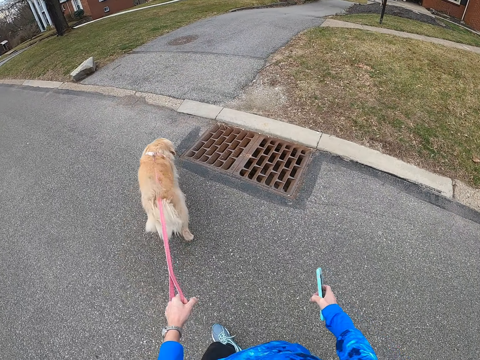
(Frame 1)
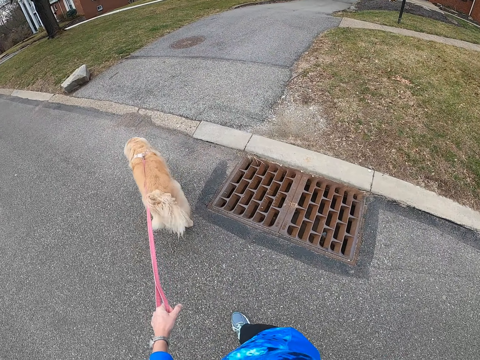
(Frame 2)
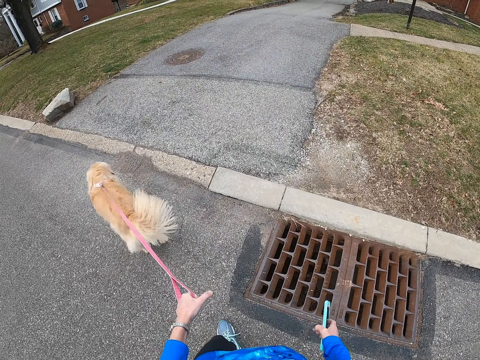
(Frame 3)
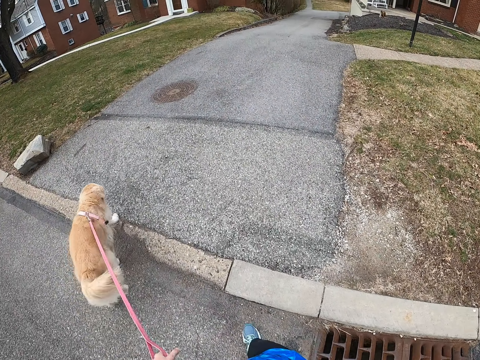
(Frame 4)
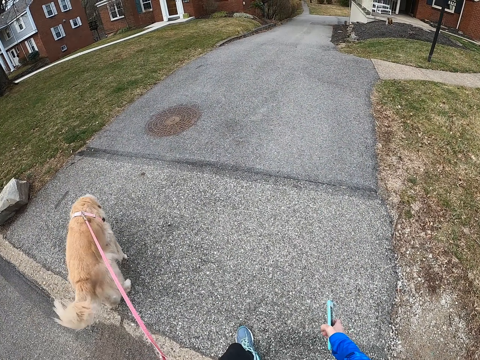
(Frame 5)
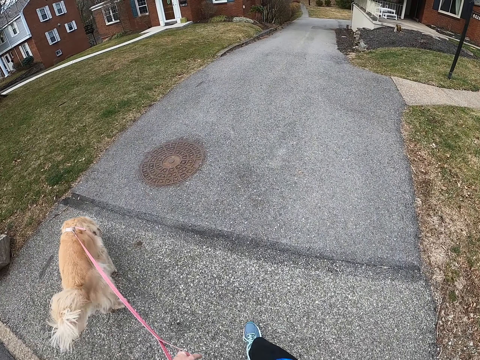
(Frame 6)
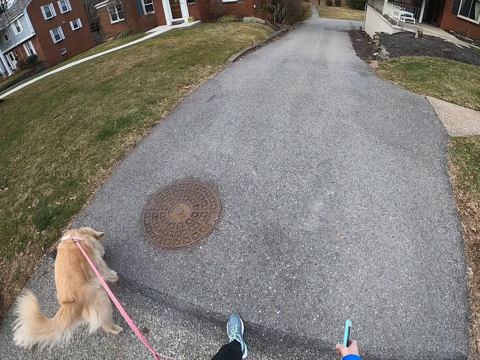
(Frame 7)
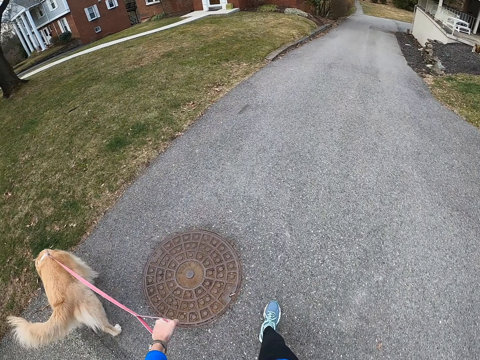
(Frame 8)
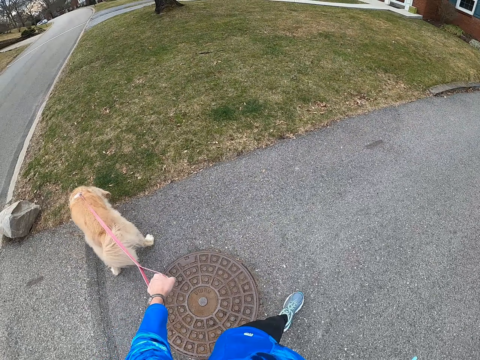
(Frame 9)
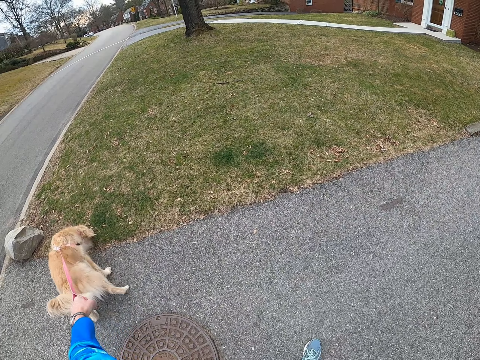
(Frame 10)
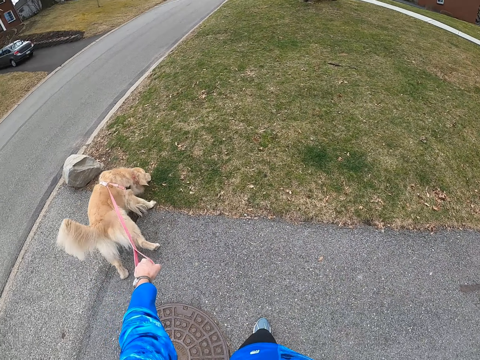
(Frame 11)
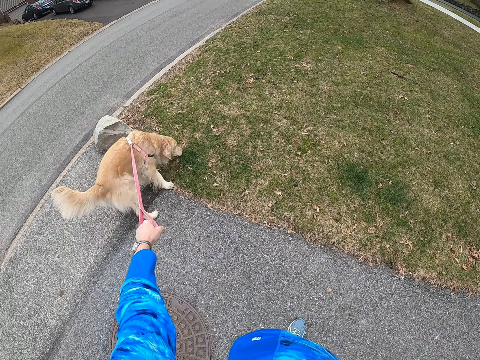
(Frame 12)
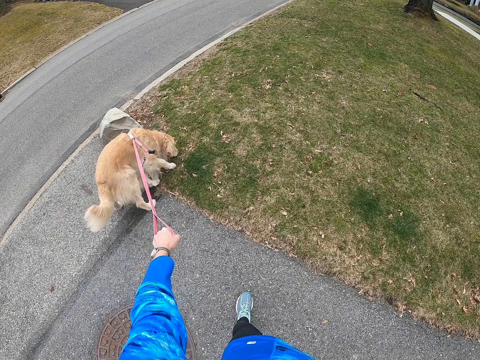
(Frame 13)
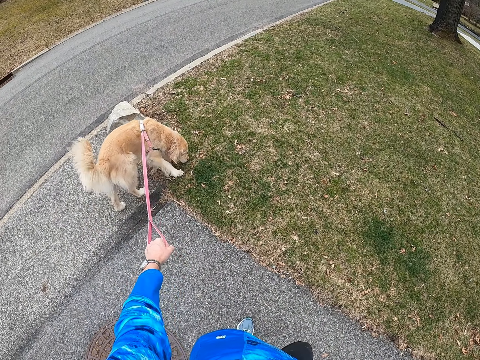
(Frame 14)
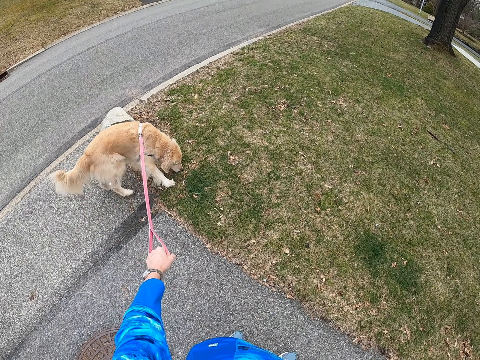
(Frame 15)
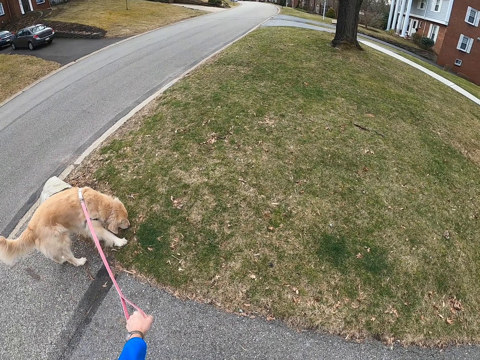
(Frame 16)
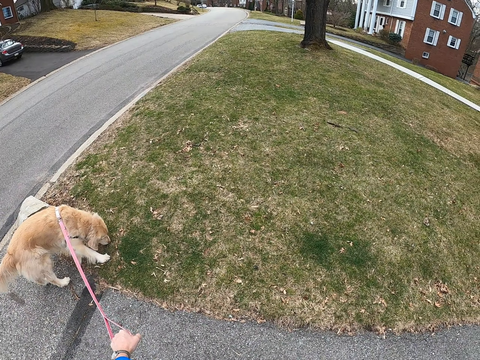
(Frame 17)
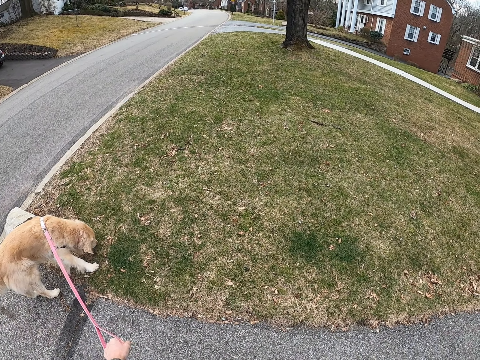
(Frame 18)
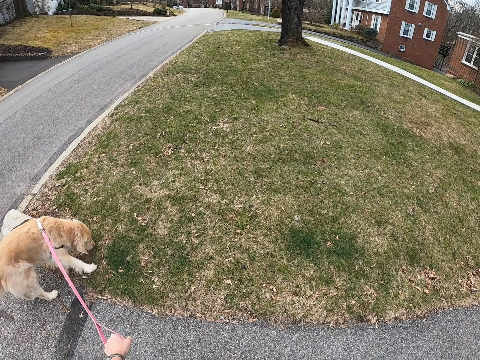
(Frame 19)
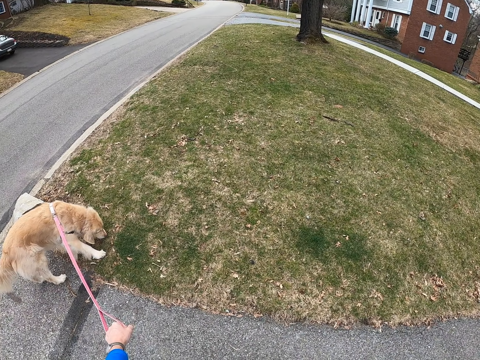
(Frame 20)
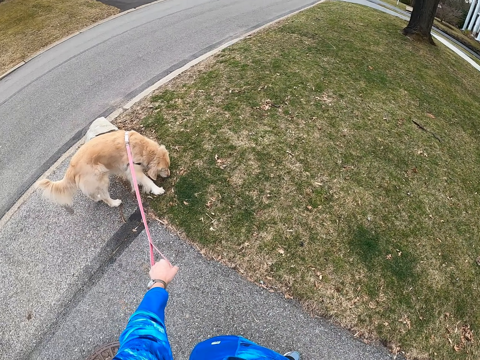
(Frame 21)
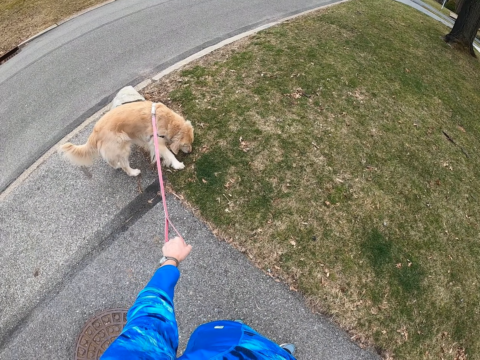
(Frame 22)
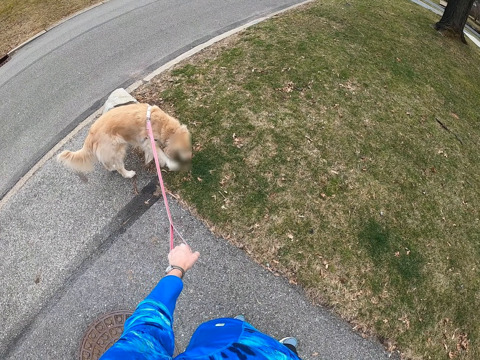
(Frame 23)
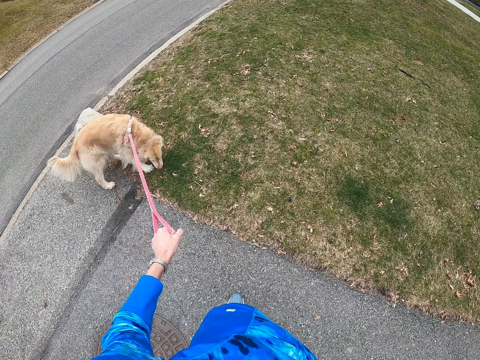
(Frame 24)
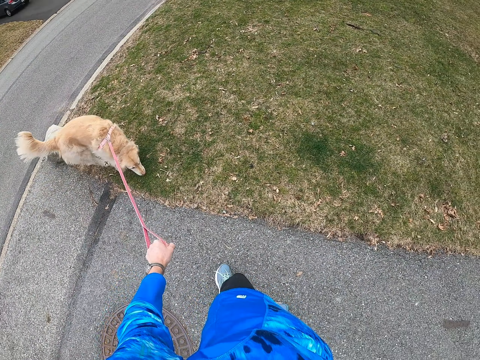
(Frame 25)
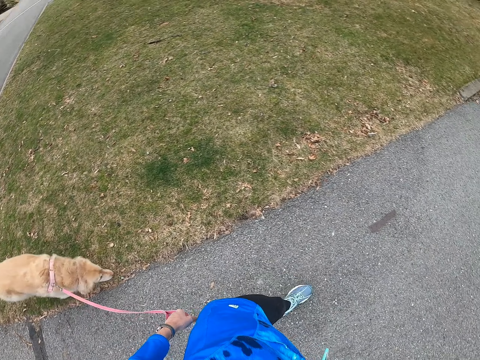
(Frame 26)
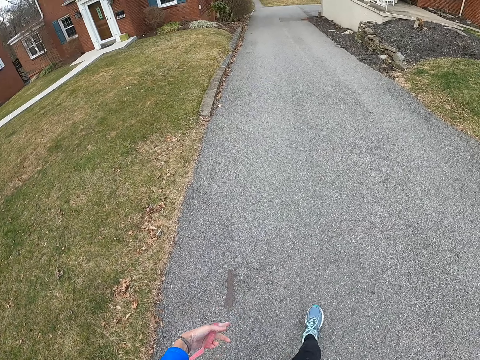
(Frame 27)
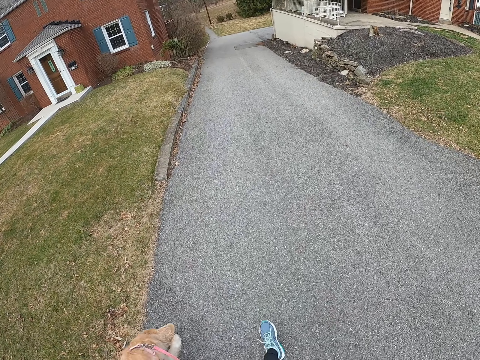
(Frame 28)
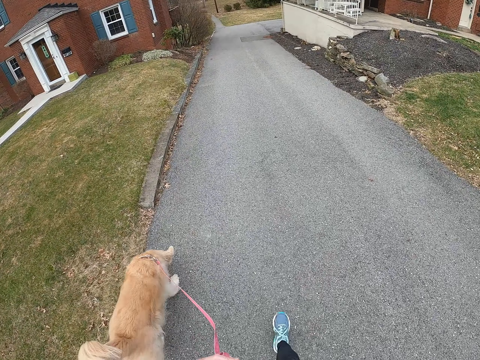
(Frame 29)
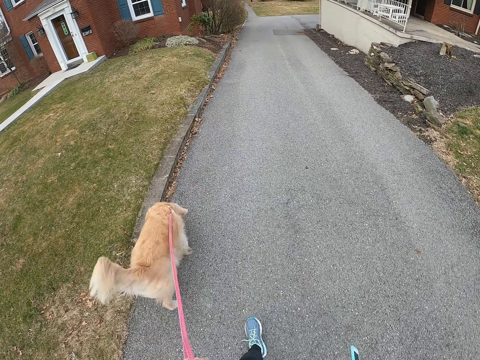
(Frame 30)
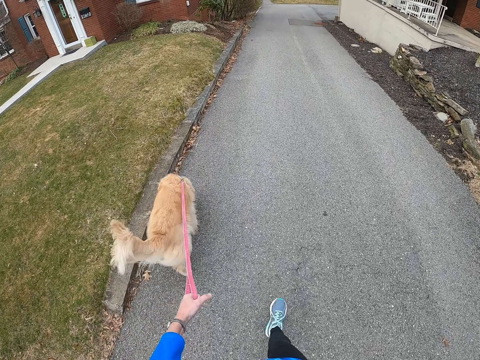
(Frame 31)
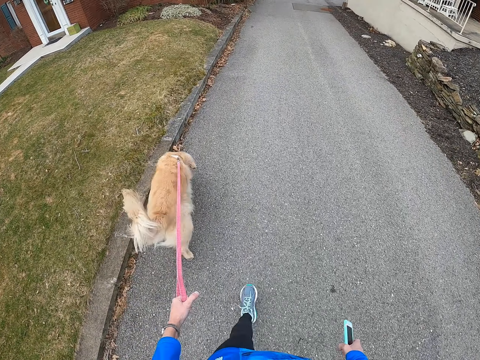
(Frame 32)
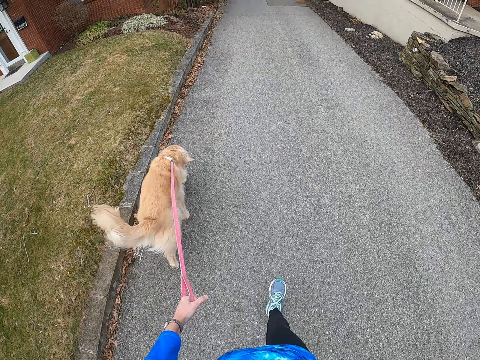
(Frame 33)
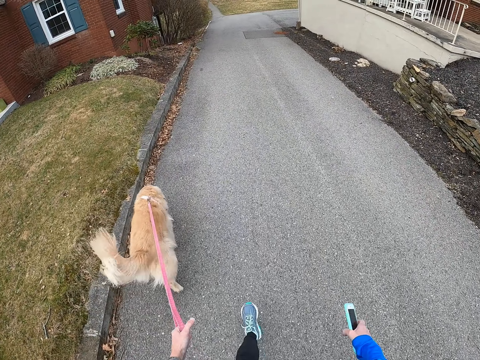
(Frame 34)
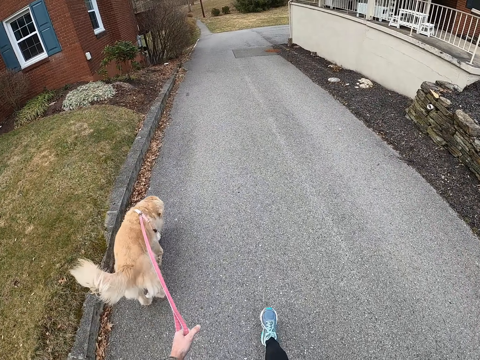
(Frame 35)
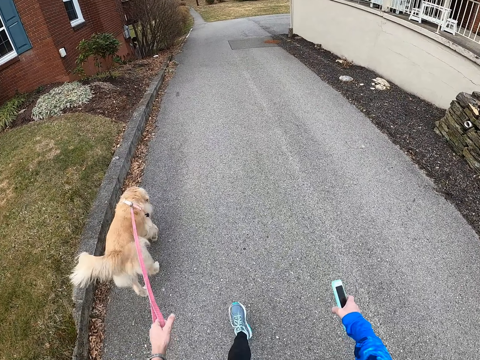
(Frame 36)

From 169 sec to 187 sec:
The camera wearer walks on the path. They turn around the path. They walk on the path.

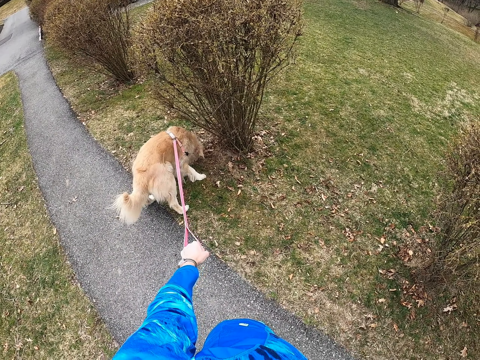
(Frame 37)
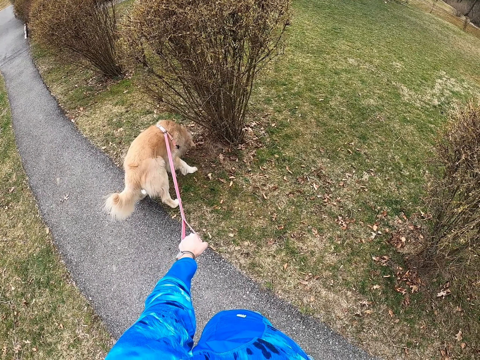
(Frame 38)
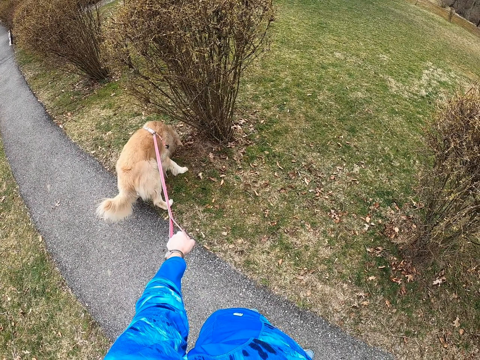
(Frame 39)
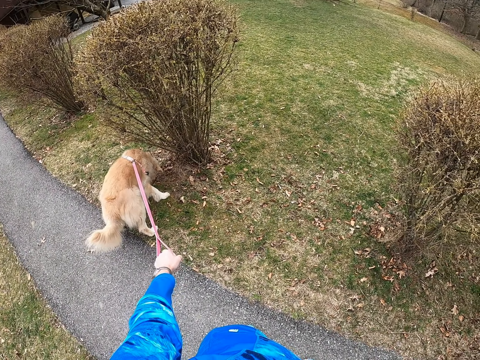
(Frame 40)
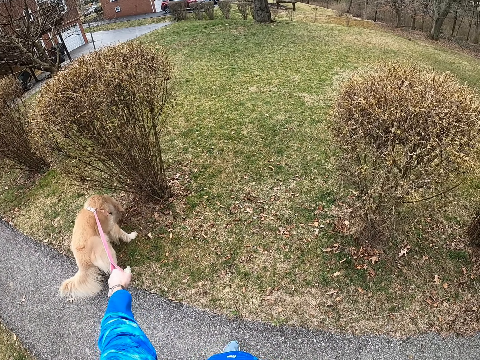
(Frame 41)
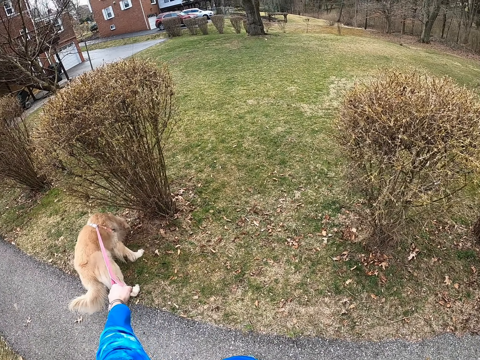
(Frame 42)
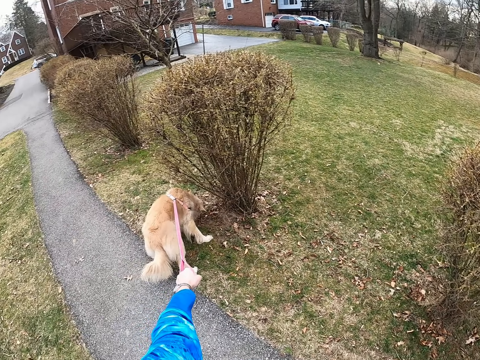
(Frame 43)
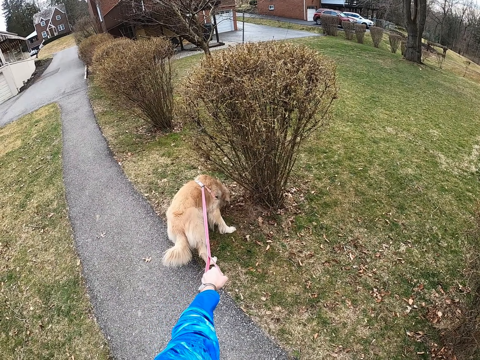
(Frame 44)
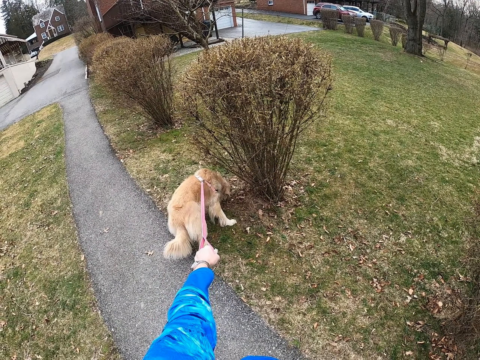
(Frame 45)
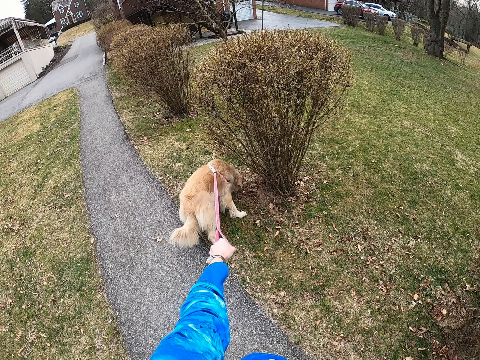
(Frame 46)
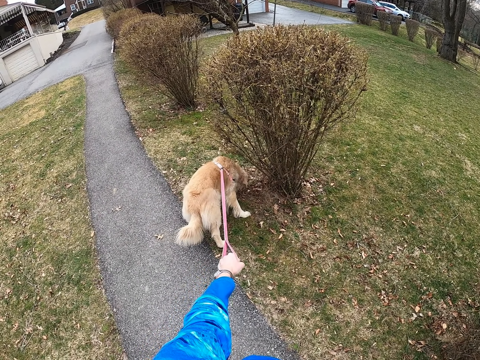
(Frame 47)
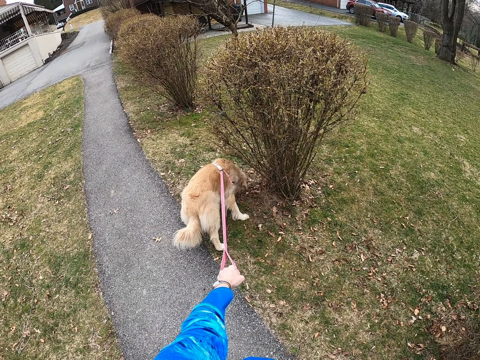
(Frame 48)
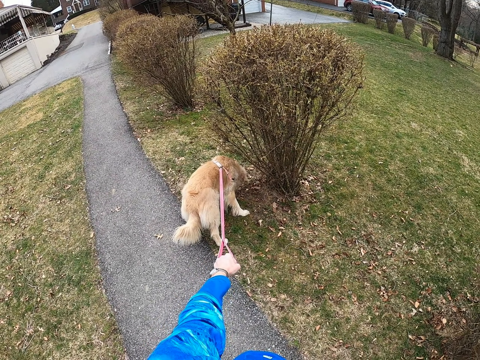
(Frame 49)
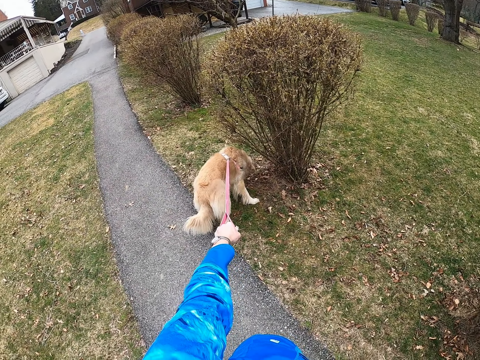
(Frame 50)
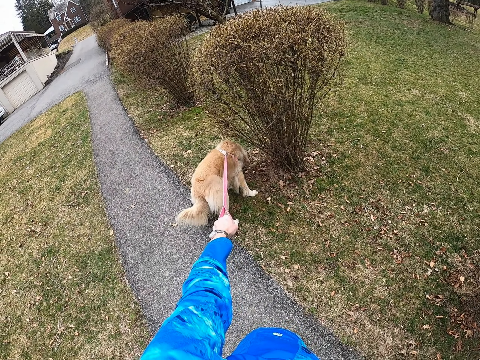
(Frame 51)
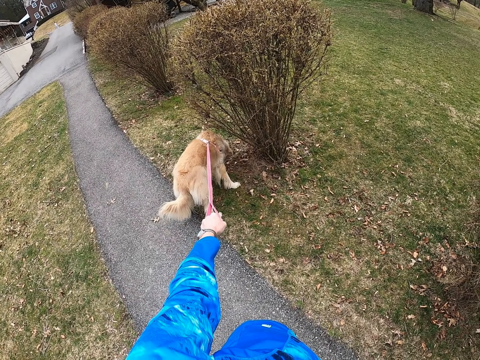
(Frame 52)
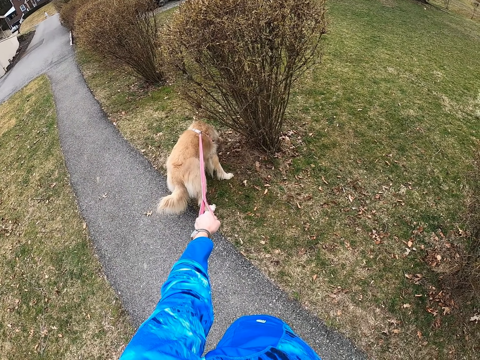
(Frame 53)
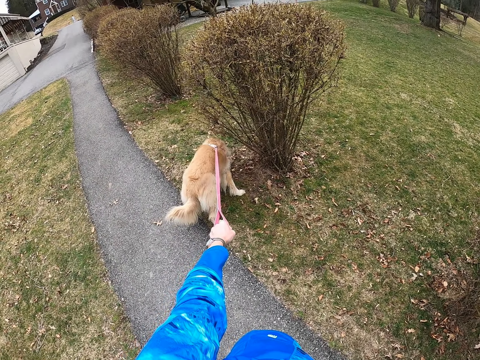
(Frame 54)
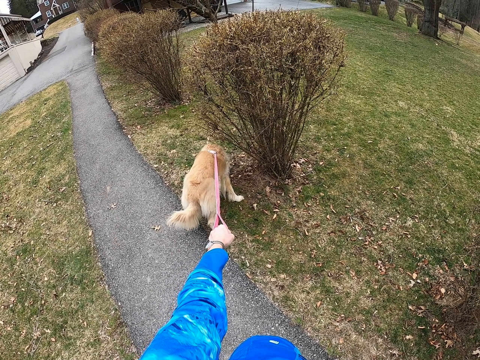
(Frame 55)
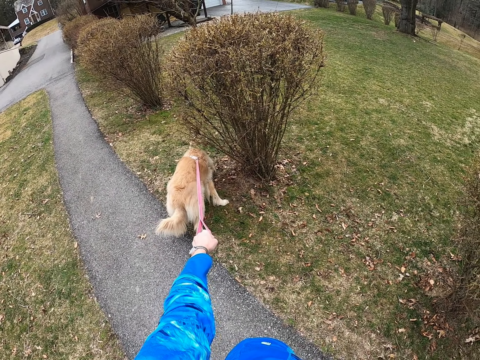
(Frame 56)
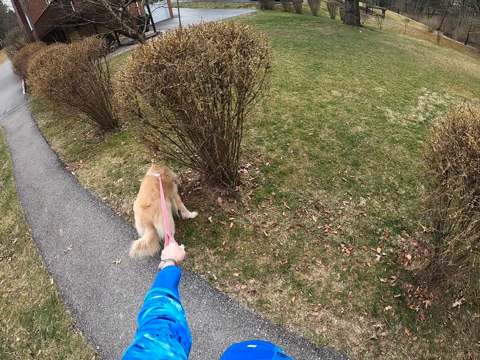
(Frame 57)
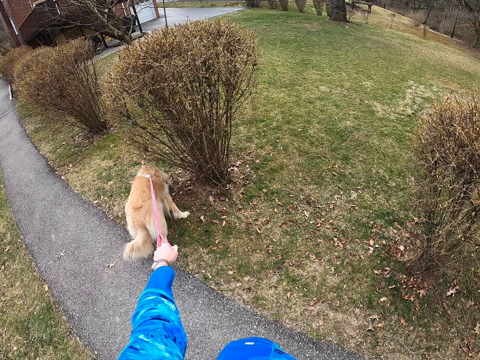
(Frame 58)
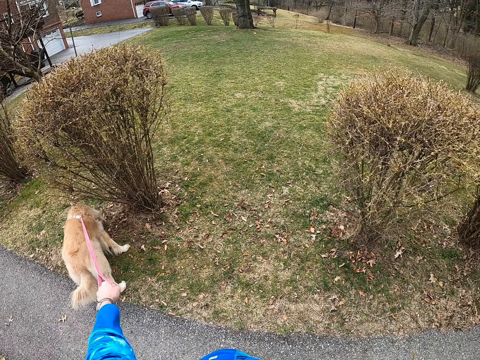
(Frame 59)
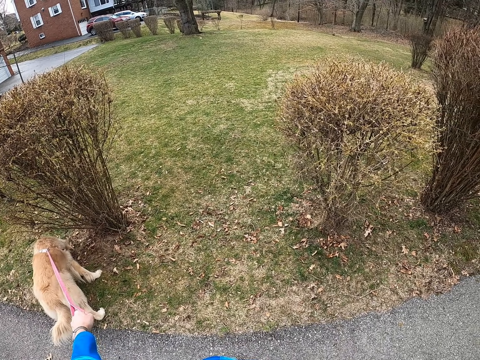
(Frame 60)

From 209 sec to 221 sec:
The camera wearer turns around the path.
